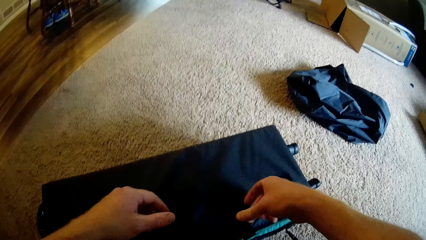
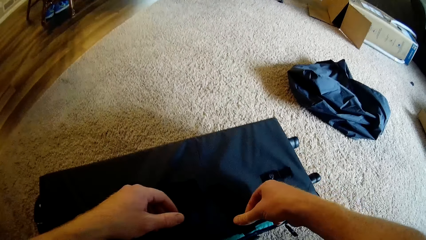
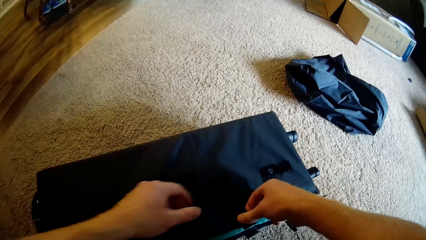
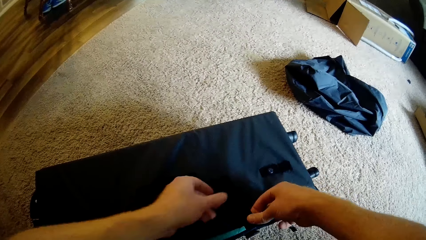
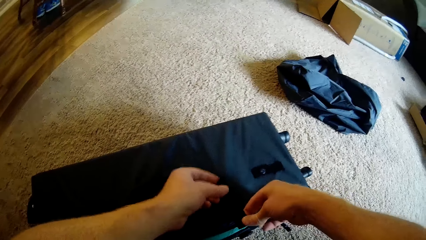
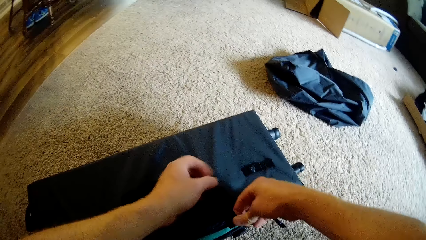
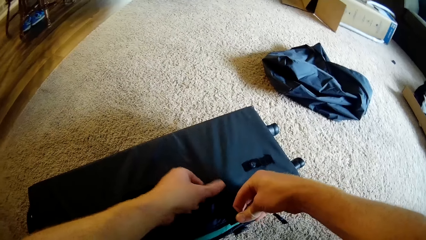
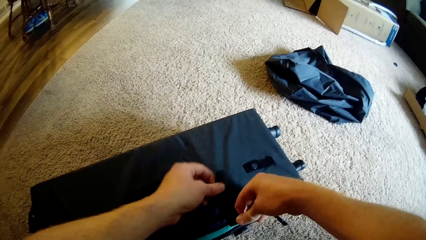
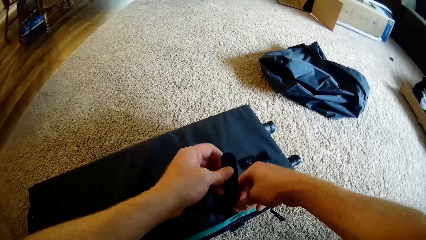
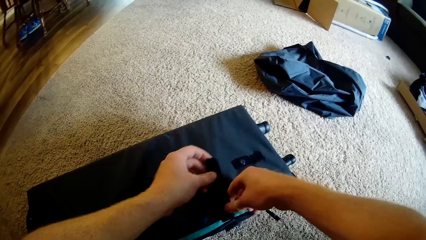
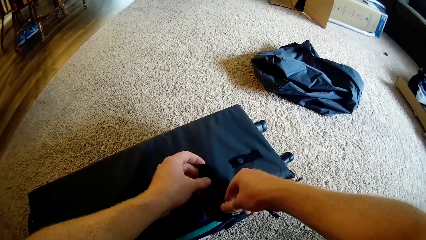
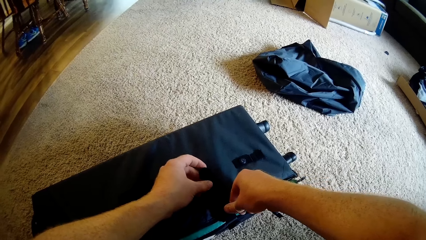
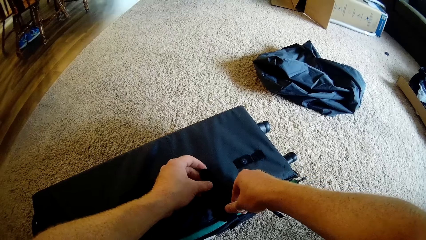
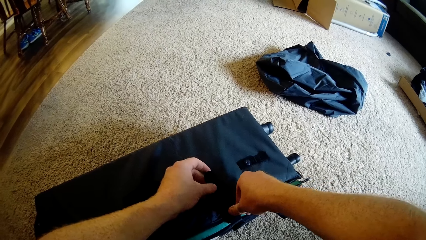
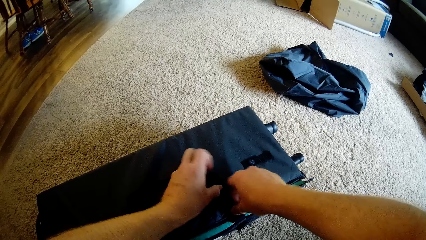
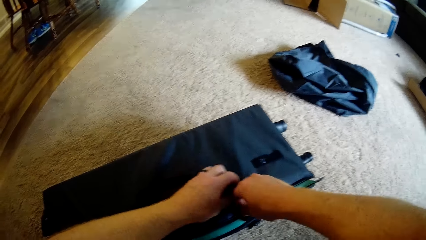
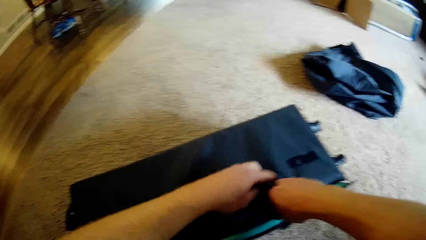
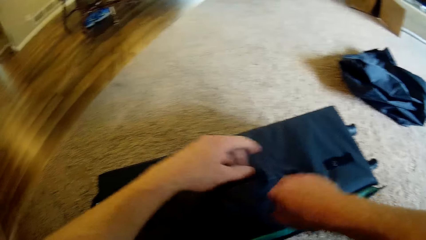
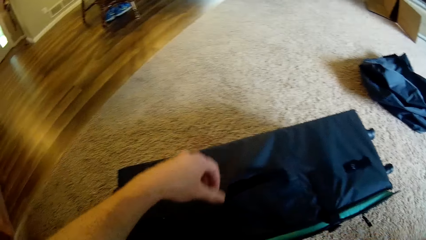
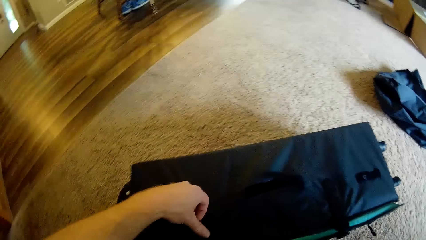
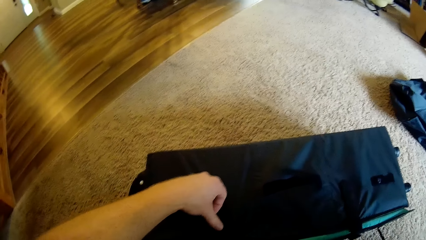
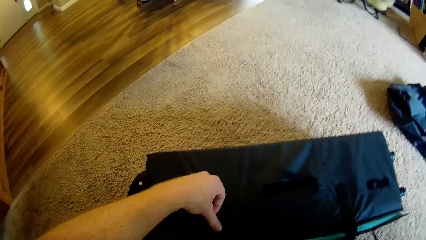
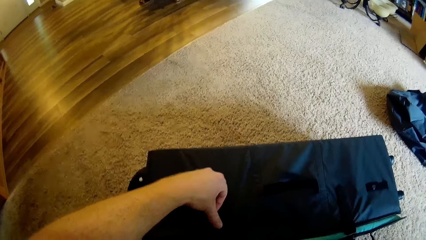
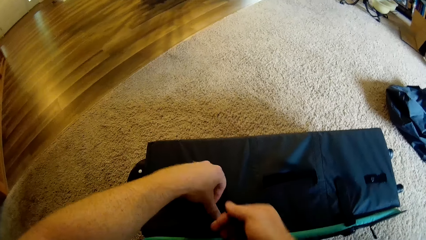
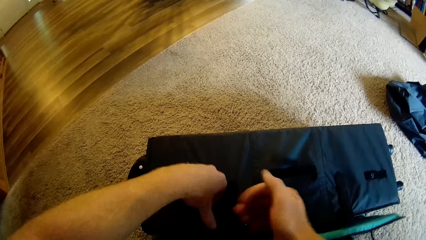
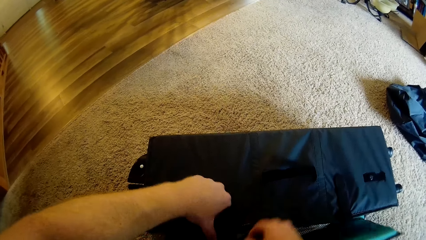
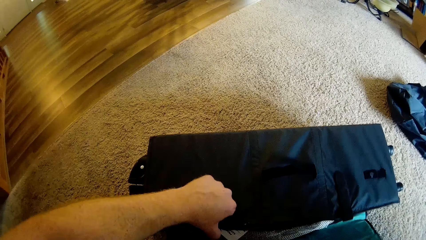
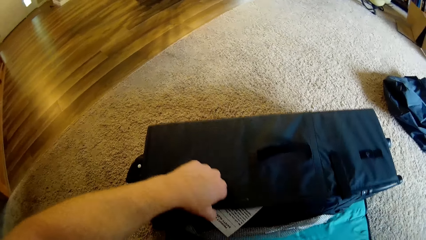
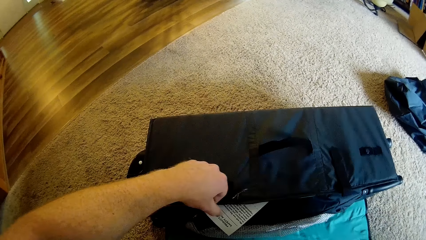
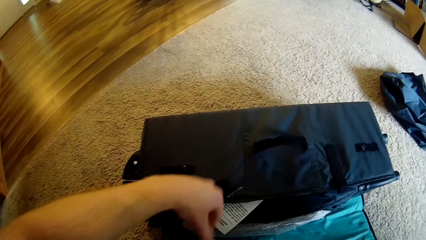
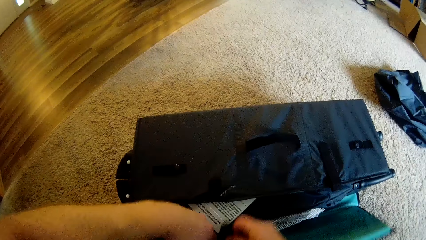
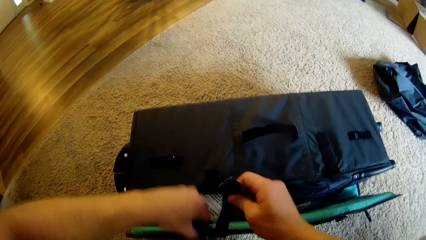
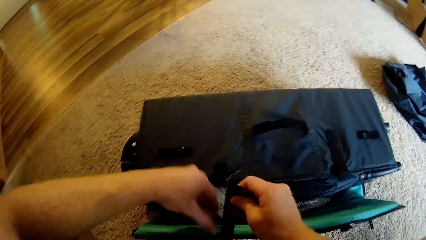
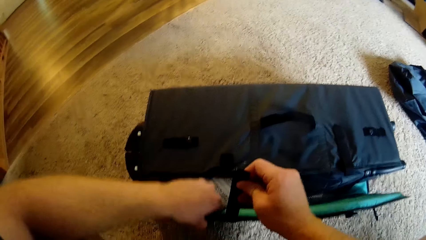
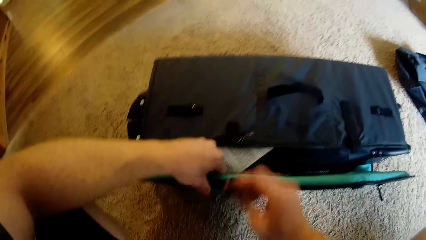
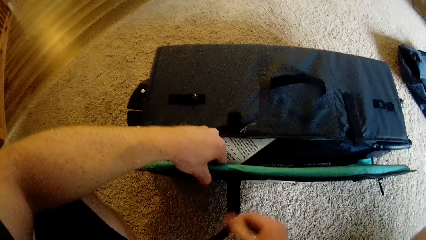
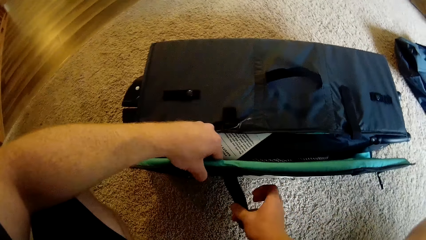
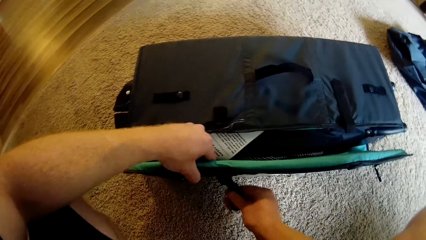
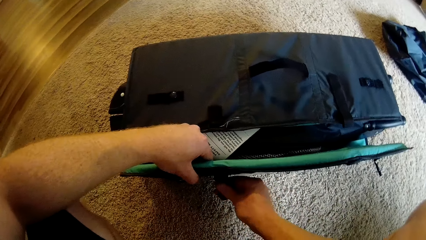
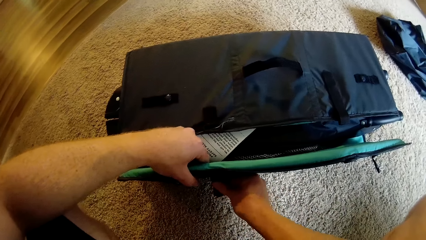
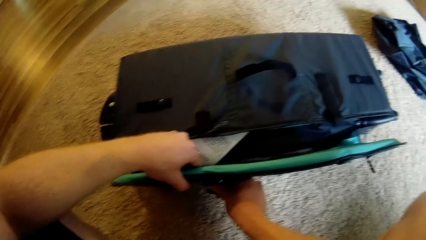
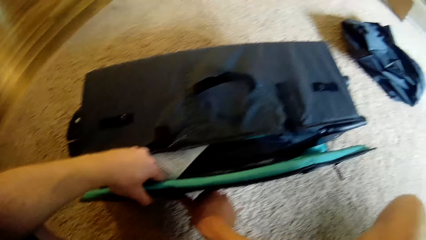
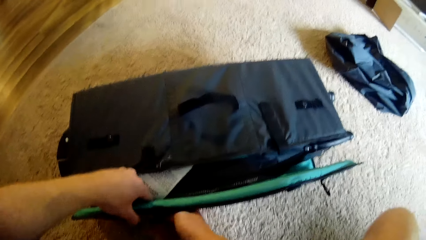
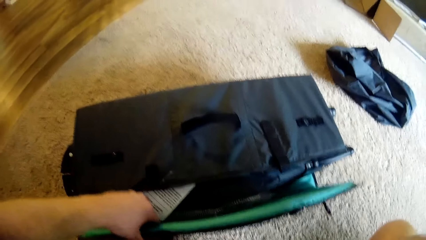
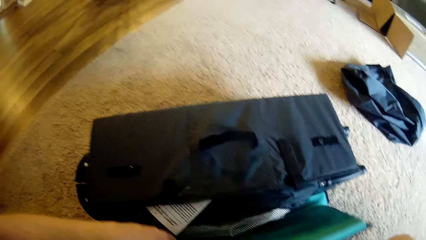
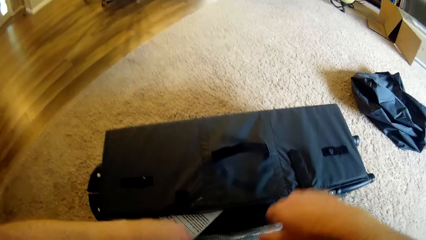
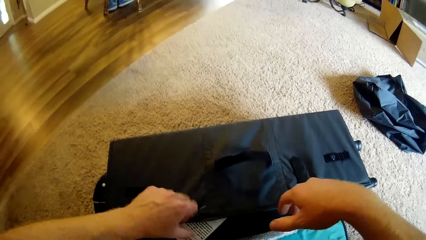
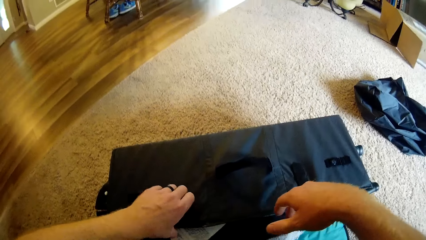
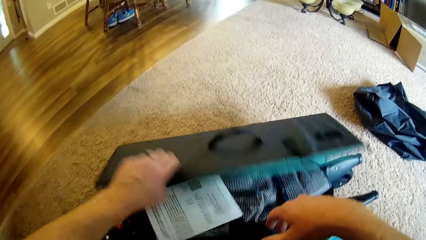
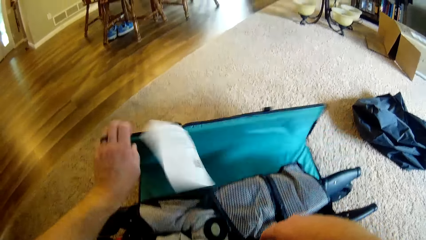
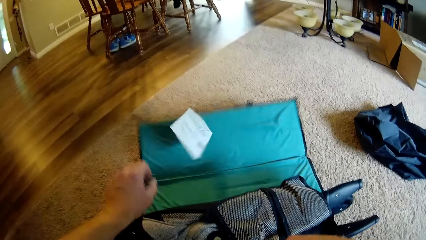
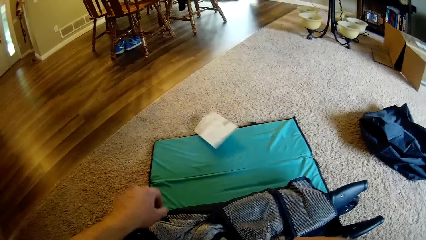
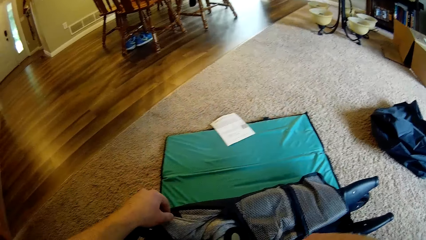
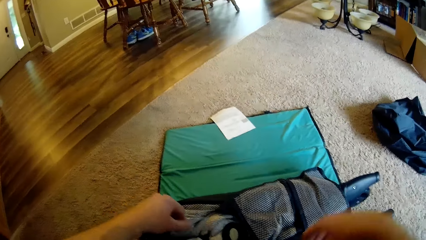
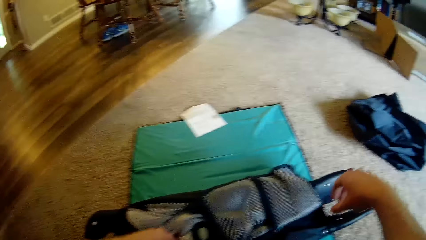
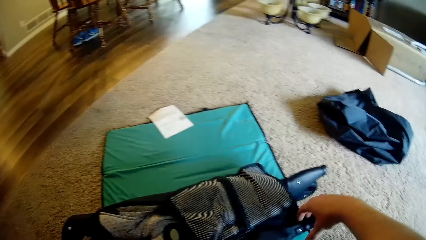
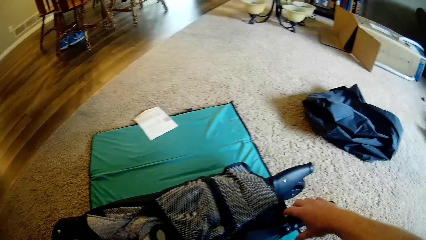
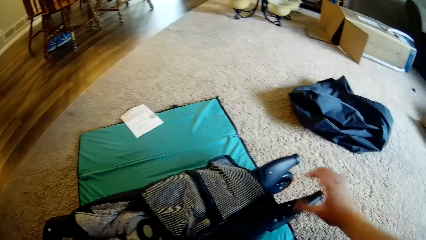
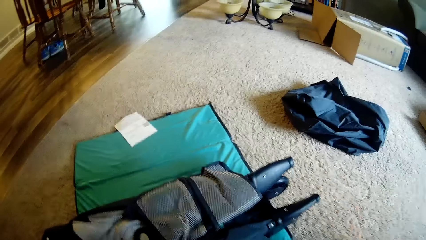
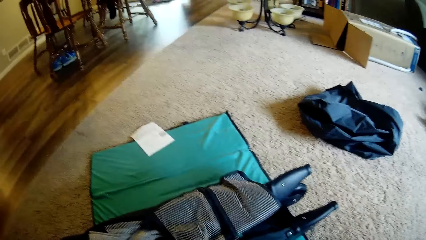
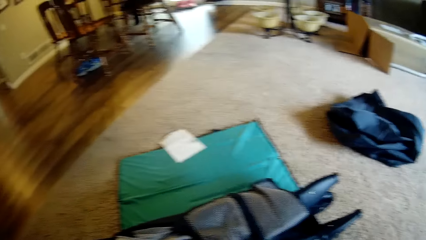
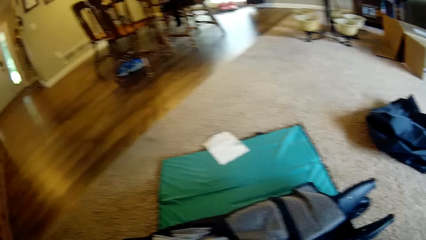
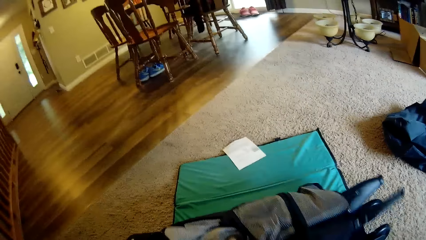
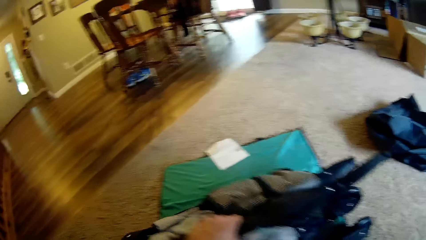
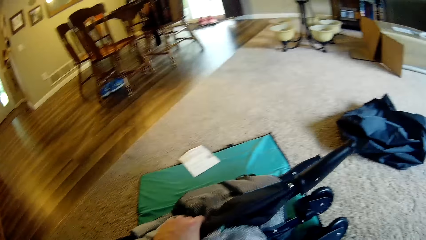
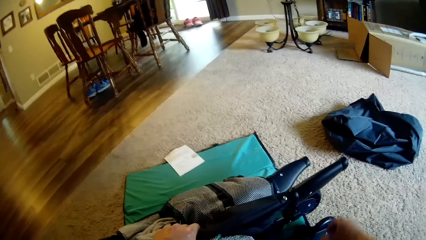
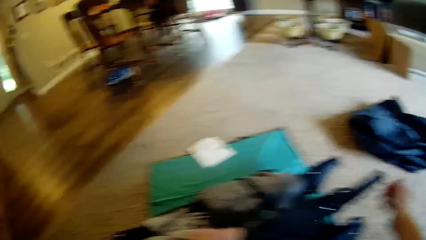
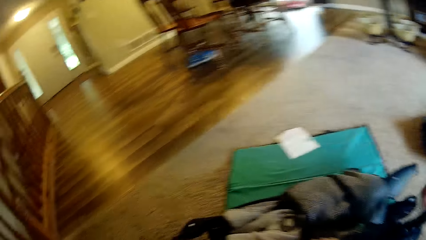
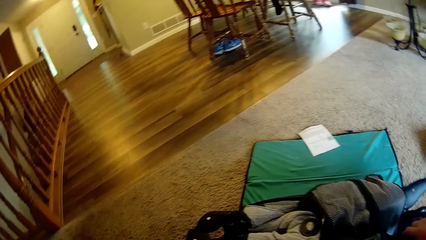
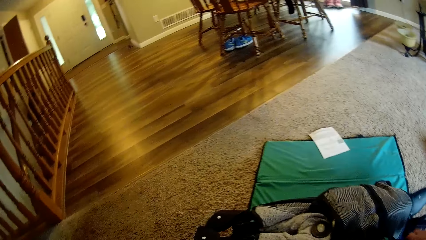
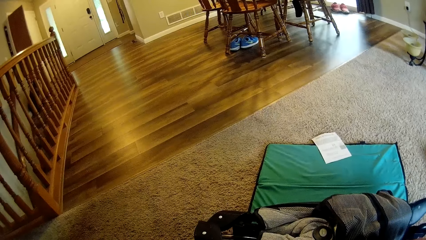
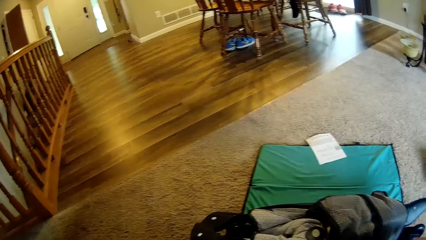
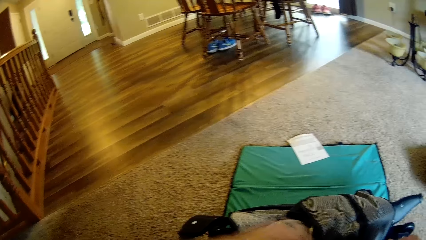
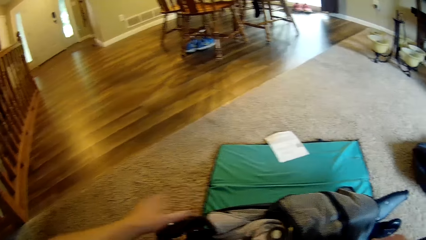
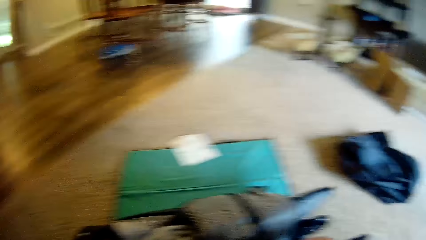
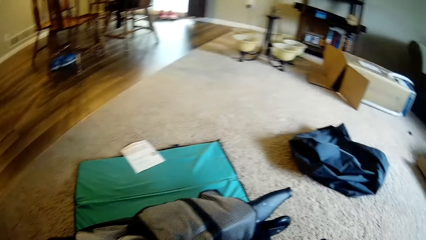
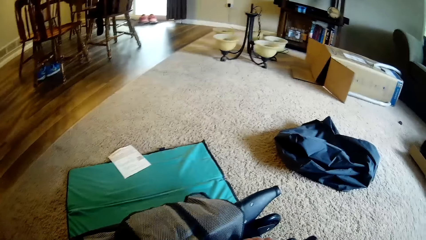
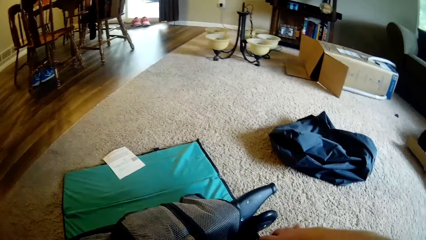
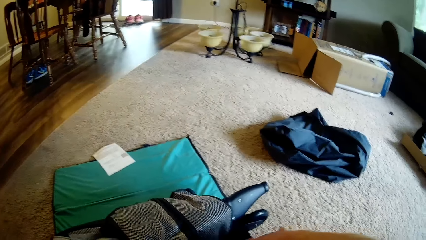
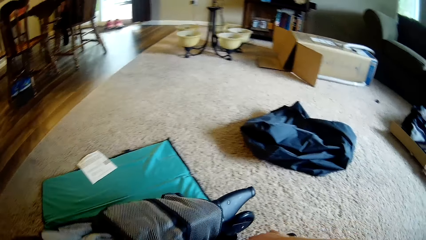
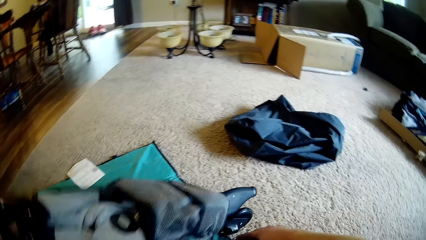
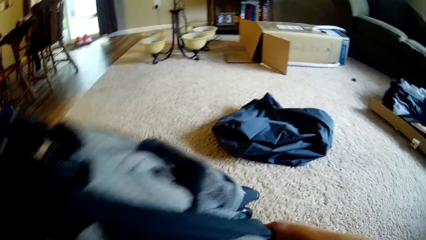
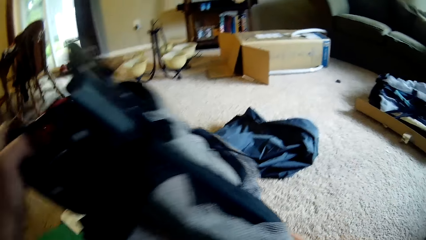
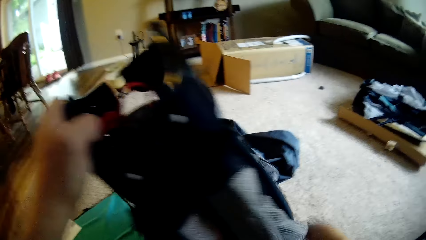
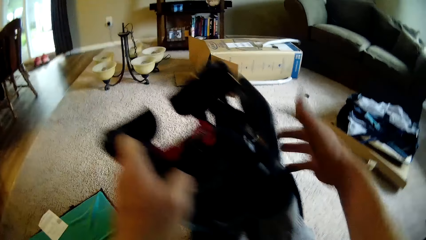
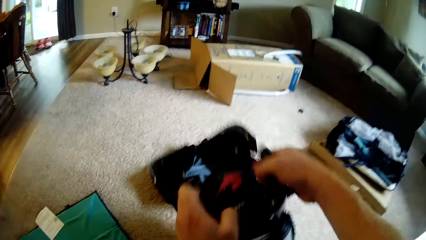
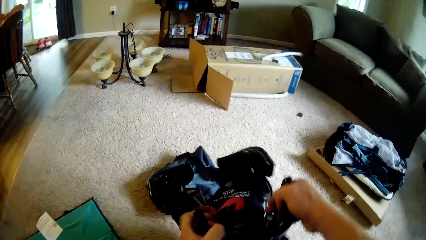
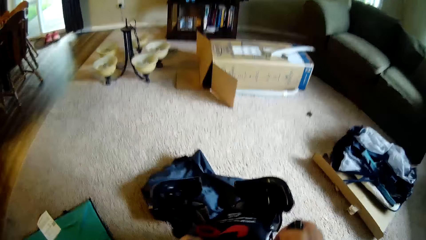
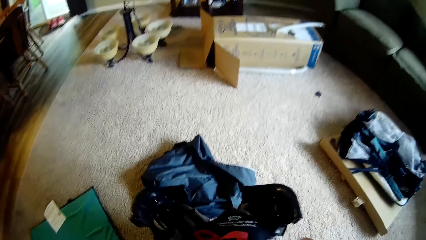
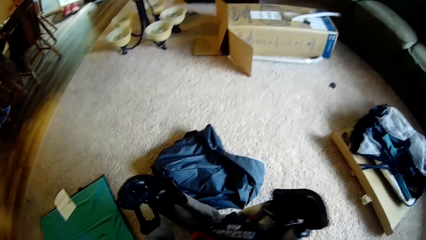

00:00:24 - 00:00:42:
The camera wearer opens the black bag with both hands. They lift up a baby playard with both hands.
